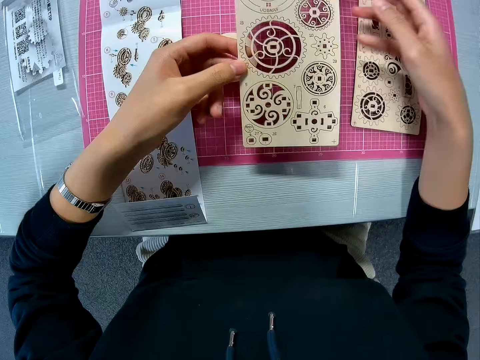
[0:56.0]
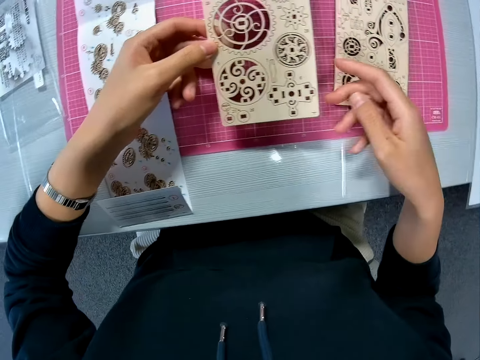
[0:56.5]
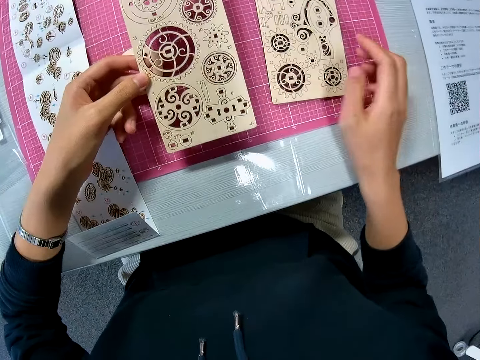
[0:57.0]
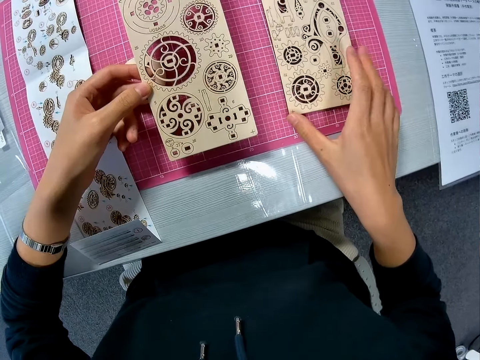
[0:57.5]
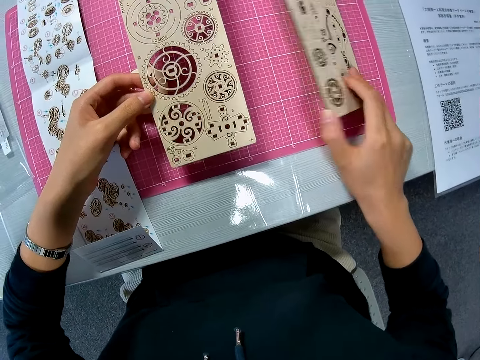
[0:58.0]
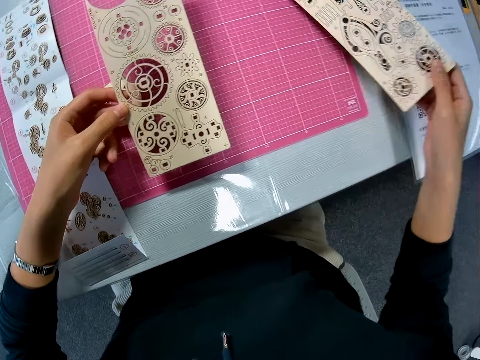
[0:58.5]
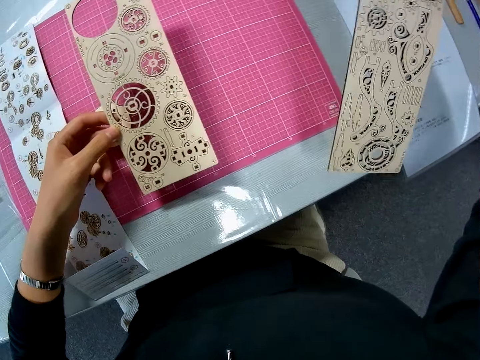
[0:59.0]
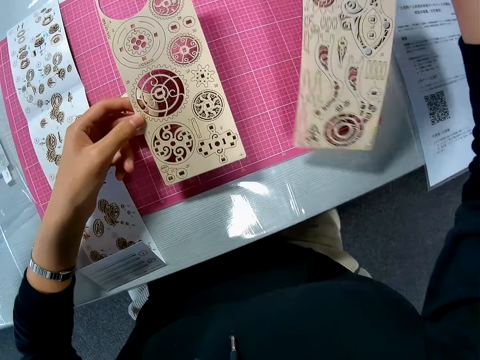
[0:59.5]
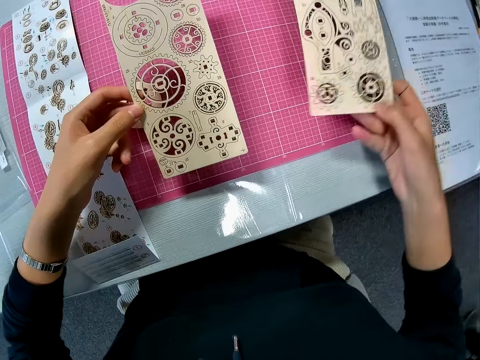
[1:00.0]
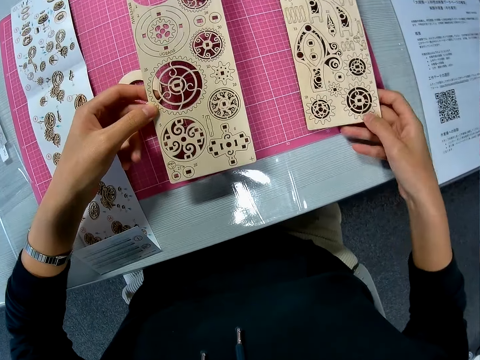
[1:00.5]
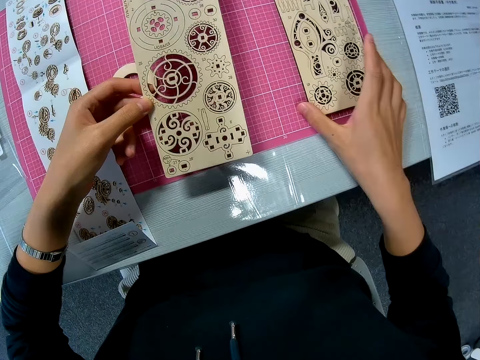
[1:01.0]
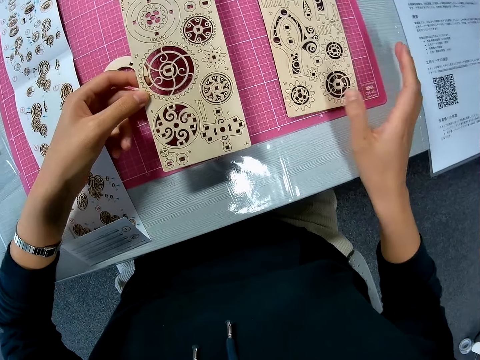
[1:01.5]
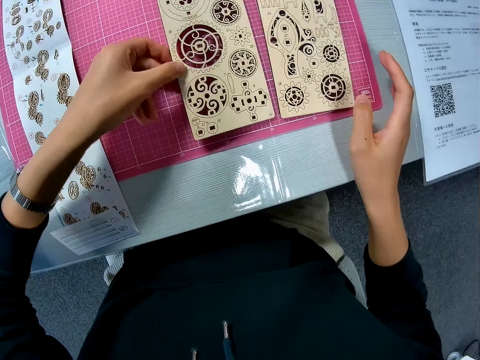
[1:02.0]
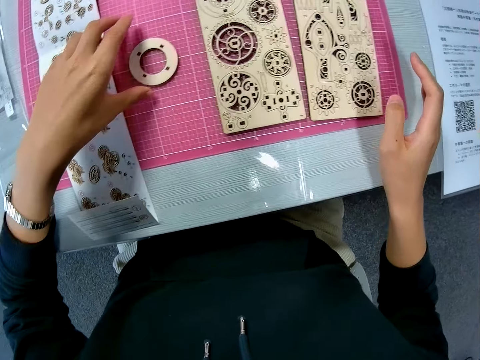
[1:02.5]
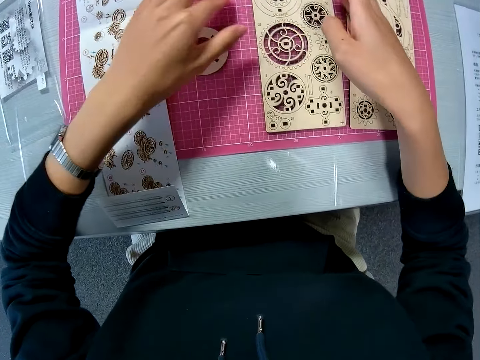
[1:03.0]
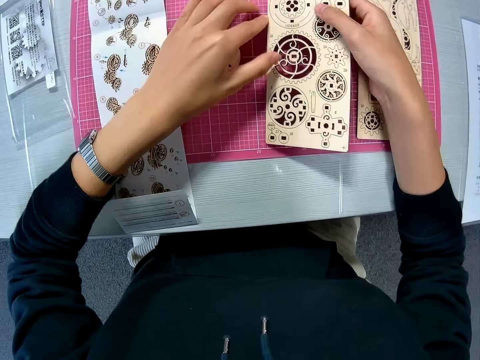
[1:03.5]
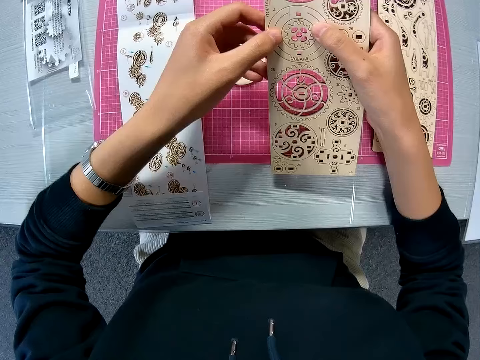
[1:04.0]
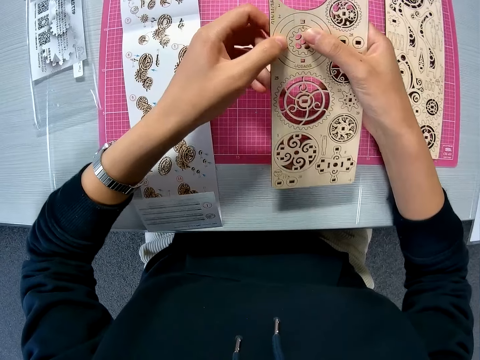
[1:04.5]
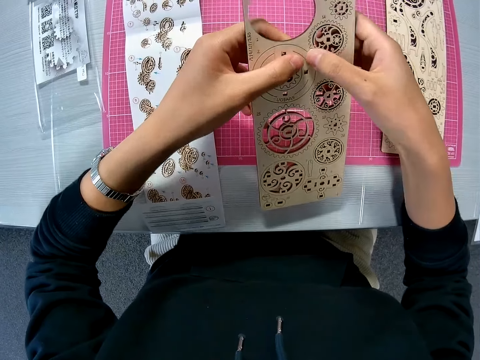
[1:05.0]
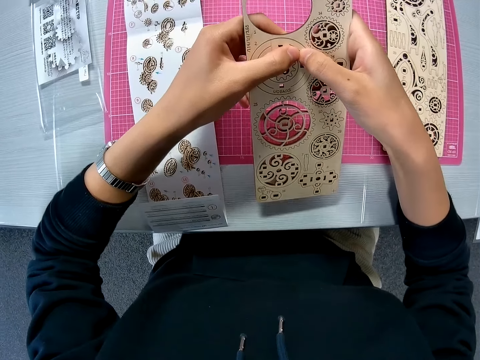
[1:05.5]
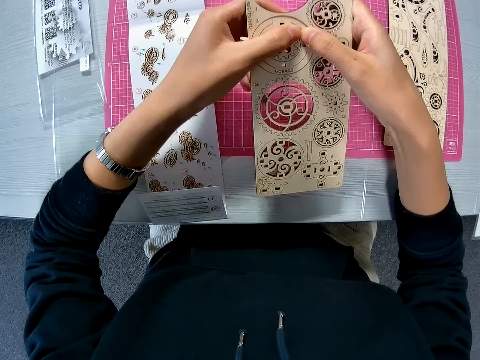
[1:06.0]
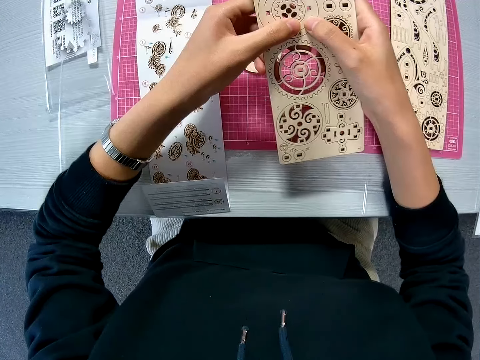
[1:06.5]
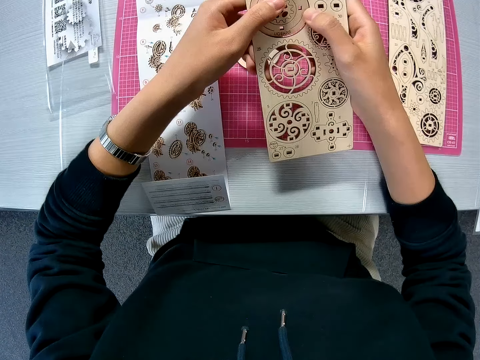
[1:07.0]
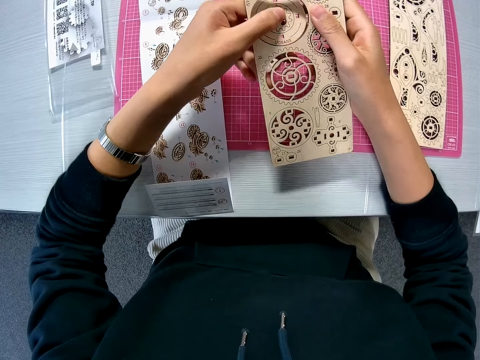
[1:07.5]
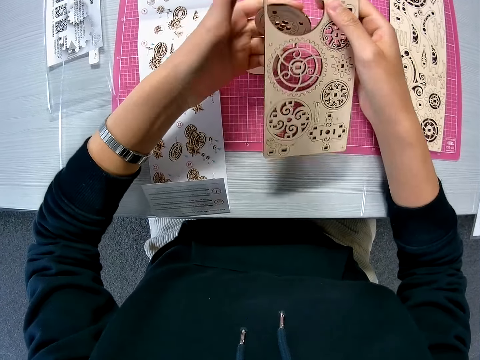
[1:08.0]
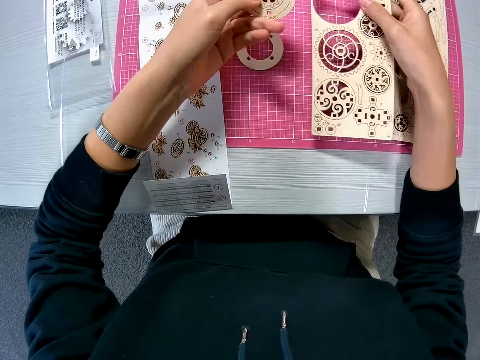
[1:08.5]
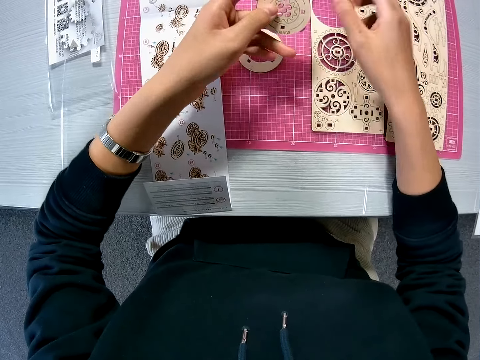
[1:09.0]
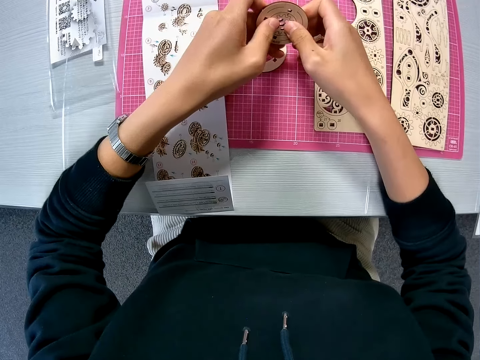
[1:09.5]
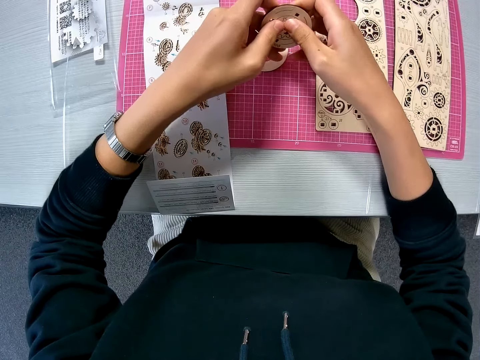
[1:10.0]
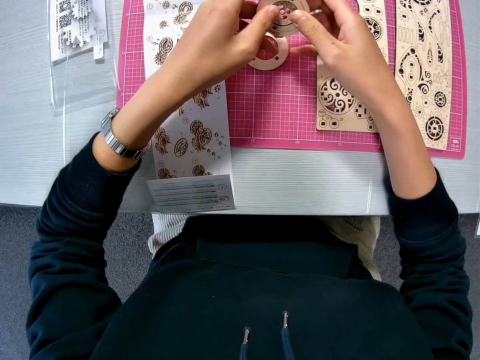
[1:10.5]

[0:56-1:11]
The camera wearer turns the second puzzle sheet to another side with her right hand. She turns the second puzzle sheet around. She turns the second puzzle sheet back to its initial position. She drops the second puzzle sheet on the pink sheet on the table. She moves the puzzle sheet briefly with her right hand. She drops the first puzzle sheet on the pink sheet on the table. She picks up the first puzzle sheet from the pink sheet on the table. She removes another puzzle piece from the puzzle sheet. She drops the first puzzle sheet on the pink sheet on the table. She removes another puzzle piece from the puzzle piece.

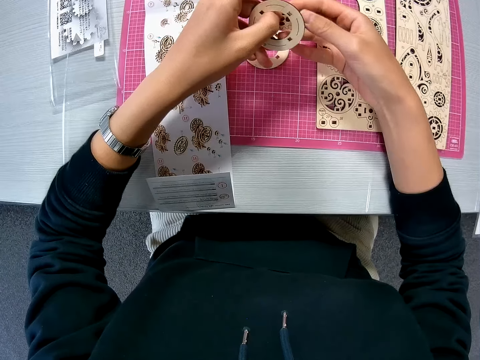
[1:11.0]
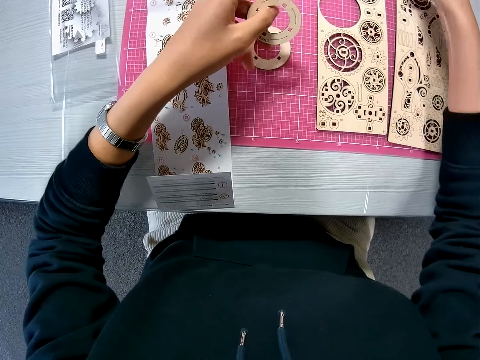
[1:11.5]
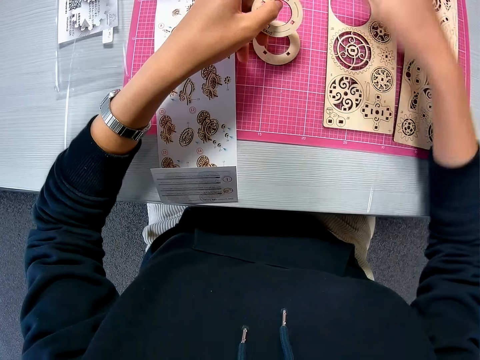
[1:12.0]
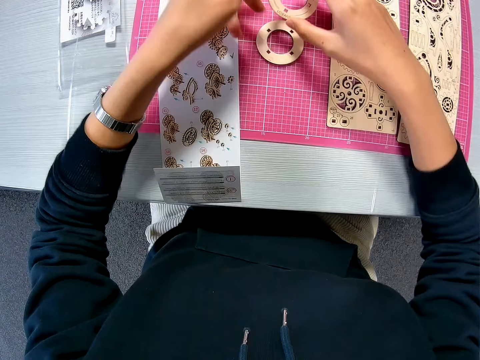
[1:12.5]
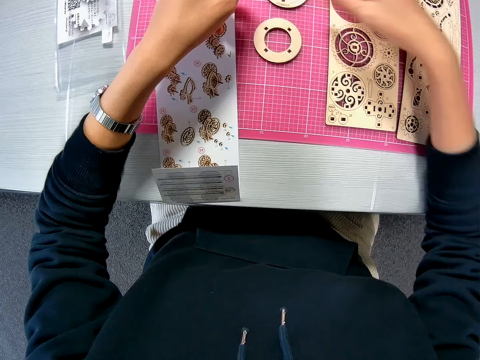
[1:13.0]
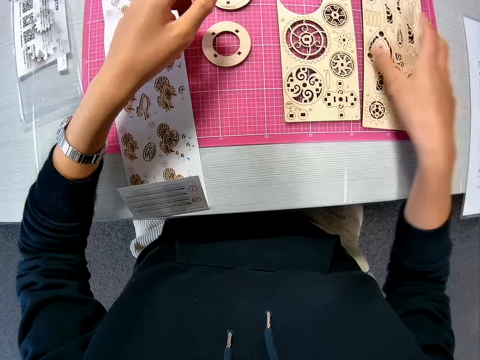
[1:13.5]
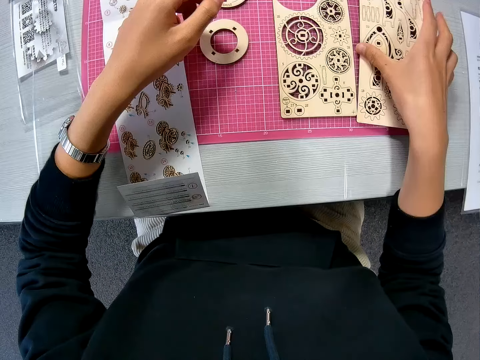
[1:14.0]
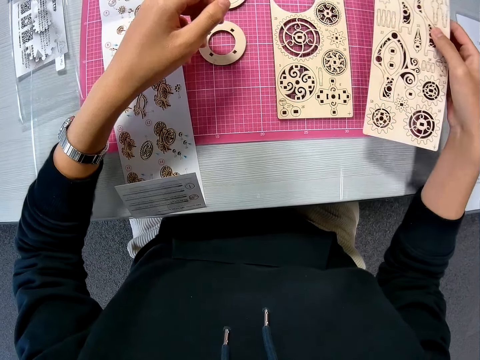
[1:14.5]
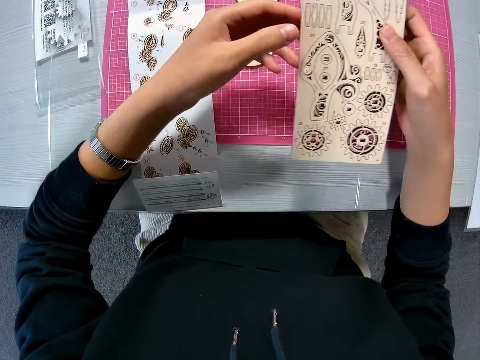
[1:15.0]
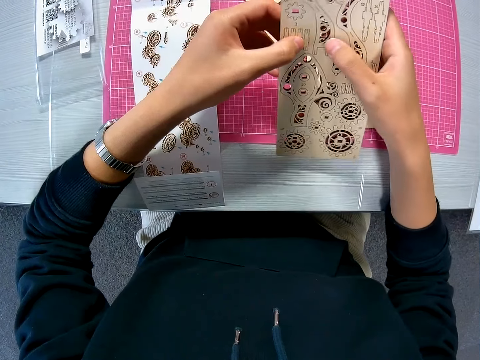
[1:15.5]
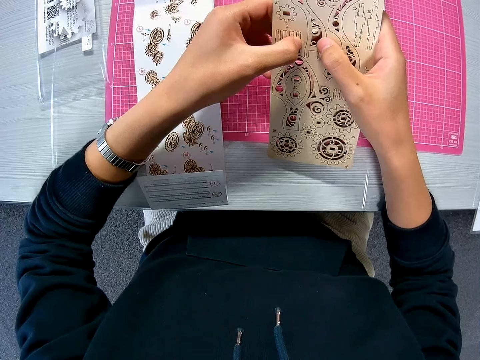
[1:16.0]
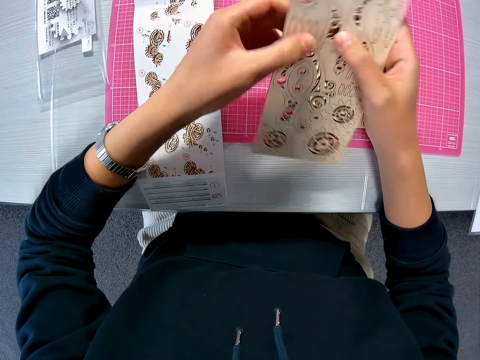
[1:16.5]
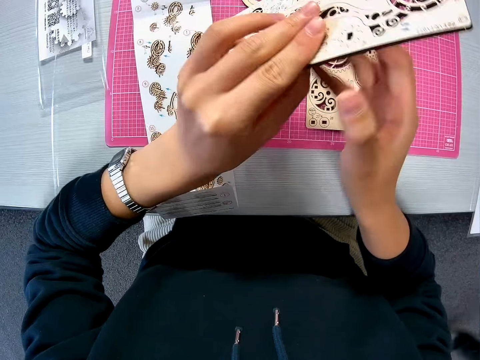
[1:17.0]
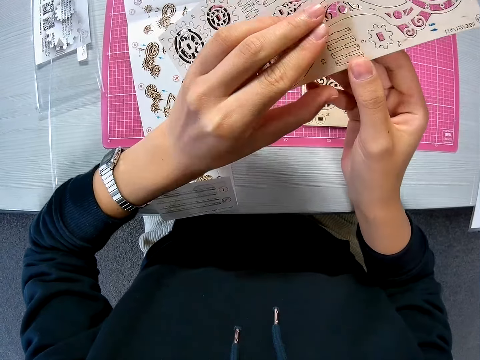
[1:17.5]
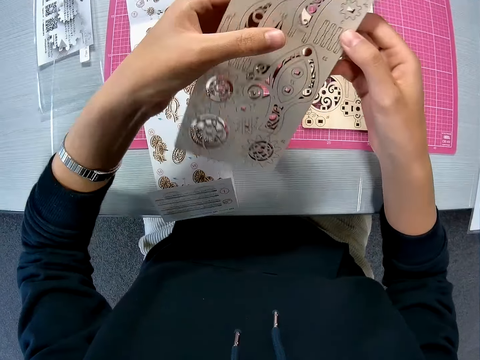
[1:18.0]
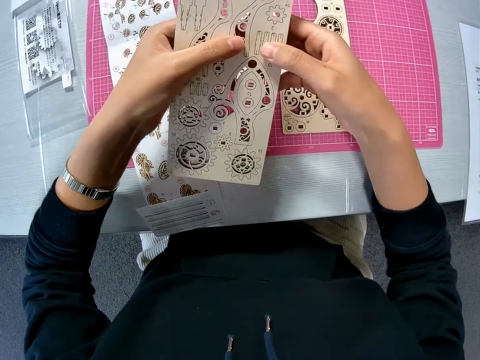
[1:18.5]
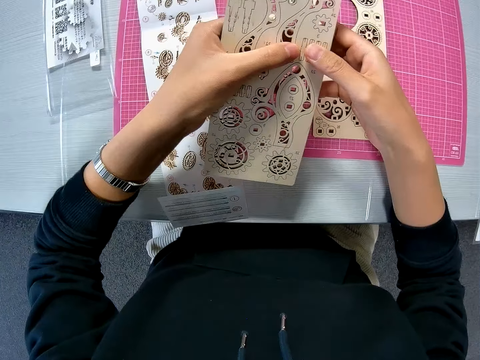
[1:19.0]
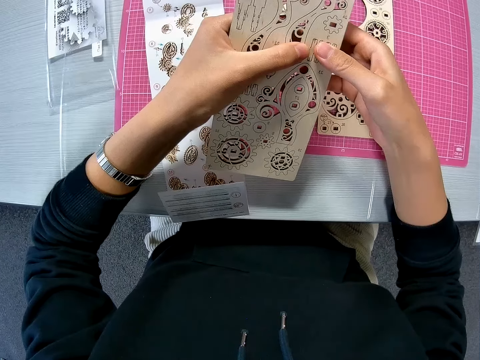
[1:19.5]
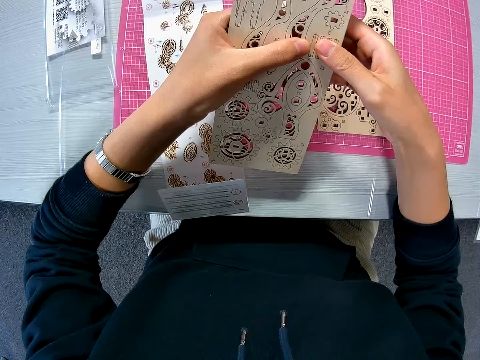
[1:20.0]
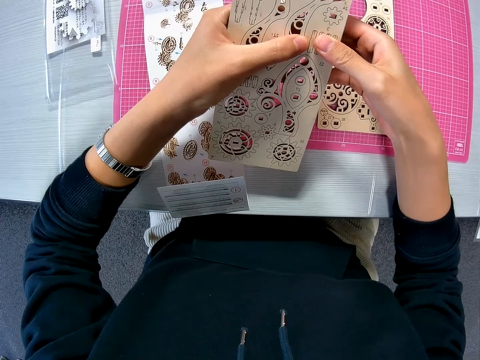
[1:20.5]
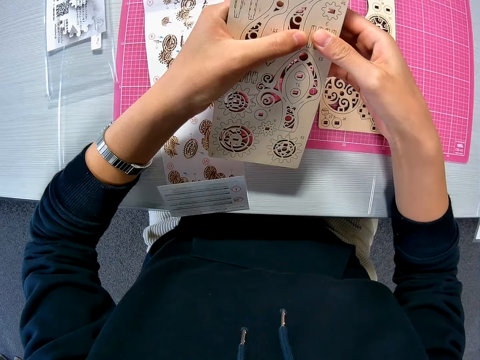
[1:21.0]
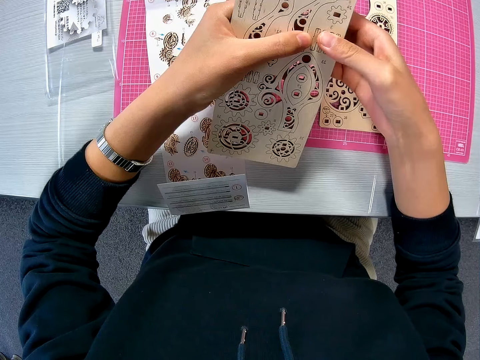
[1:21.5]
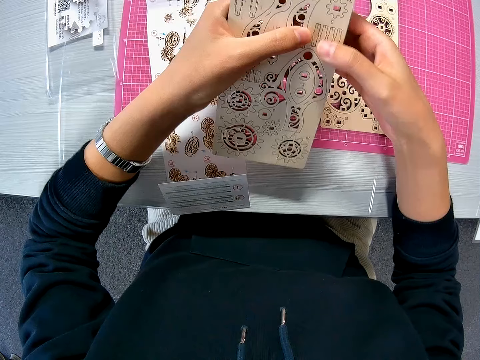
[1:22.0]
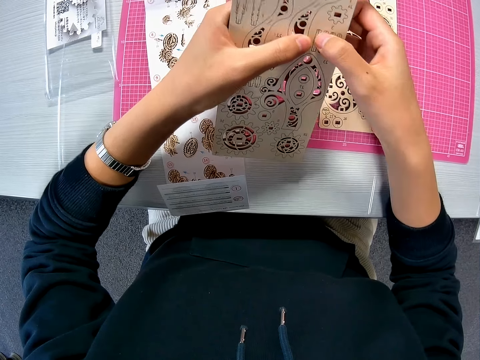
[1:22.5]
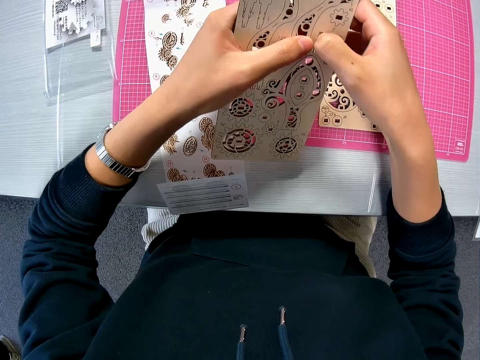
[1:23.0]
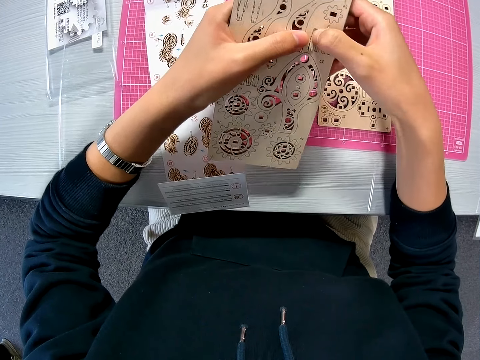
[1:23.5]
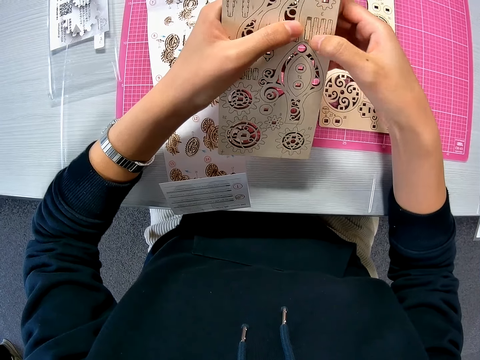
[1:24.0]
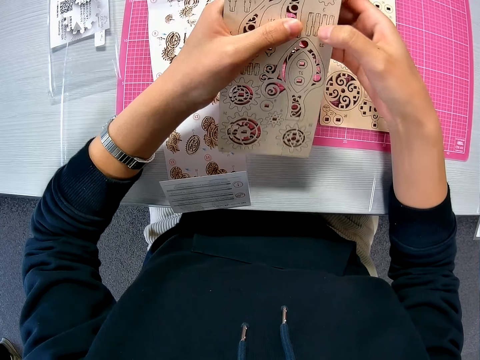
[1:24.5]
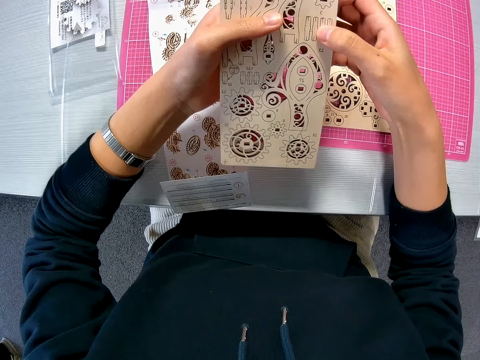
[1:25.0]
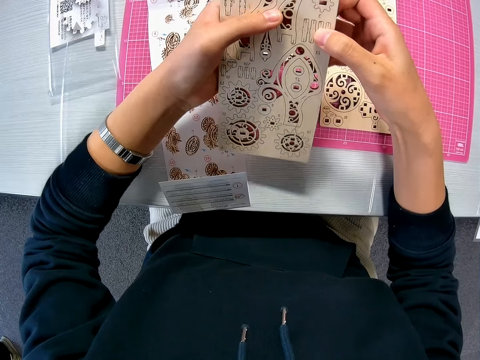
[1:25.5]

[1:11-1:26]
The camera wearer drops the outer puzzle piece on the table. She passes the outer puzzle piece to her right hand. She drops the outer puzzle piece on the pink sheet on the table. She picks up the second puzzle sheet from the pink sheet on the table with her right hand. She holds the puzzle sheet with both hands. She turns the puzzle sheet around. She removes another puzzle piece from the puzzle piece.
